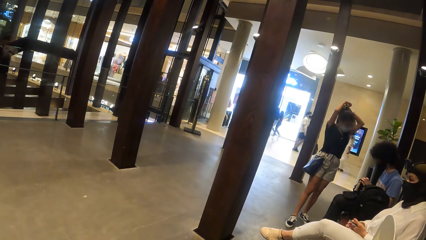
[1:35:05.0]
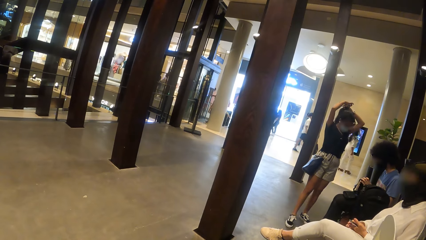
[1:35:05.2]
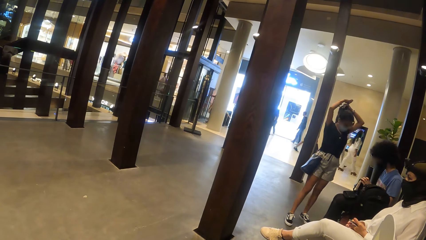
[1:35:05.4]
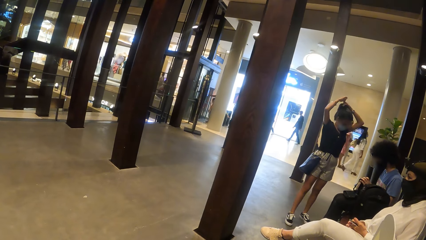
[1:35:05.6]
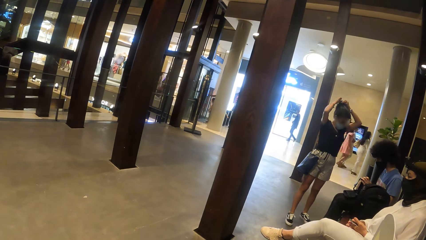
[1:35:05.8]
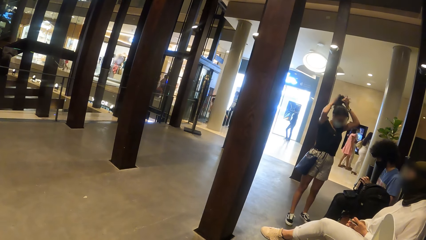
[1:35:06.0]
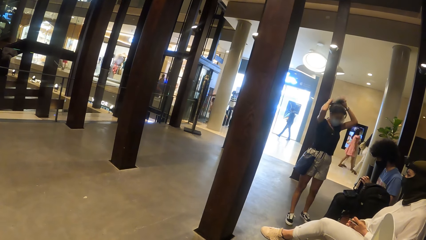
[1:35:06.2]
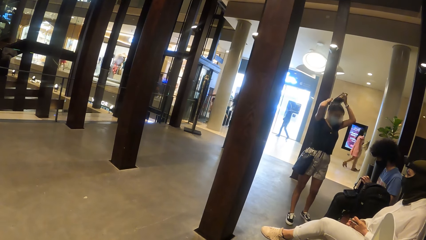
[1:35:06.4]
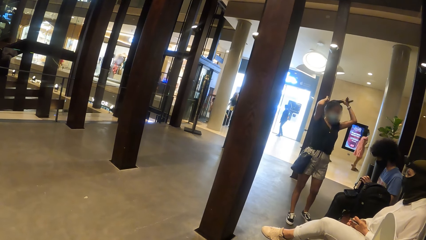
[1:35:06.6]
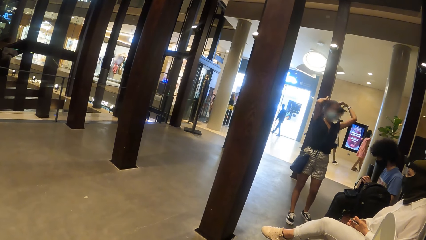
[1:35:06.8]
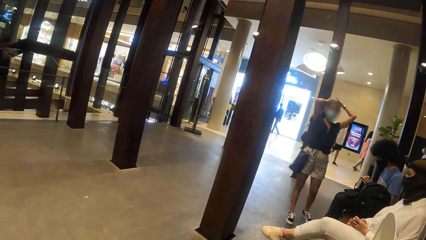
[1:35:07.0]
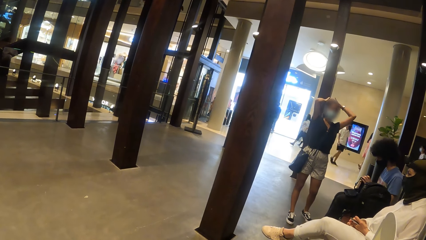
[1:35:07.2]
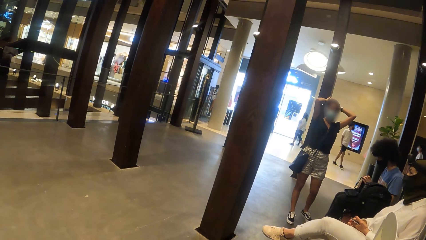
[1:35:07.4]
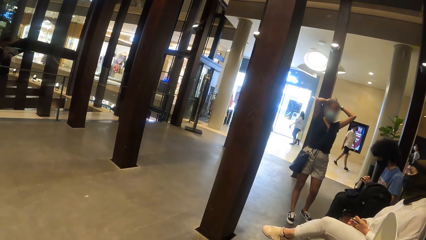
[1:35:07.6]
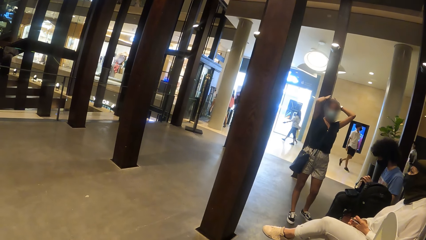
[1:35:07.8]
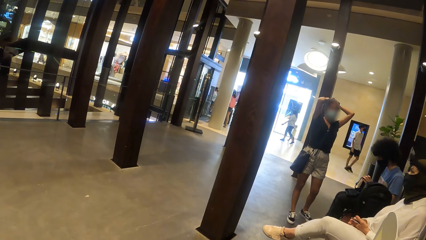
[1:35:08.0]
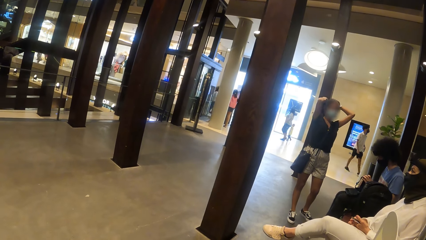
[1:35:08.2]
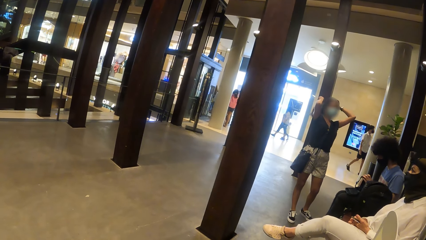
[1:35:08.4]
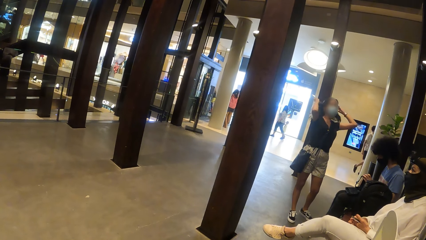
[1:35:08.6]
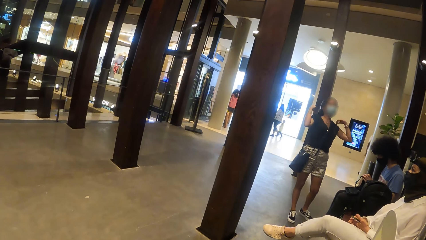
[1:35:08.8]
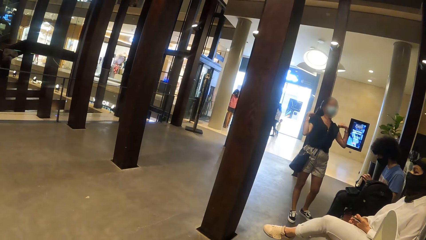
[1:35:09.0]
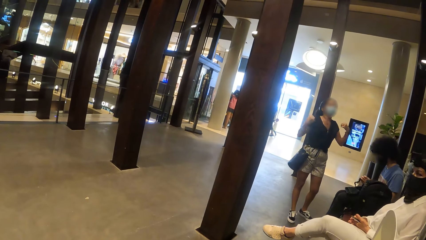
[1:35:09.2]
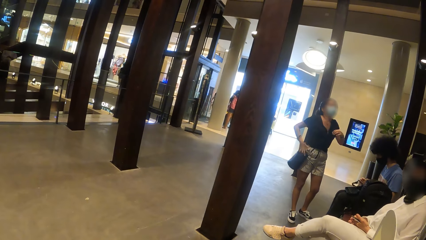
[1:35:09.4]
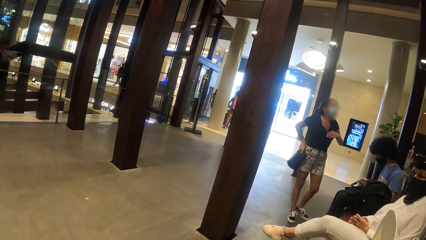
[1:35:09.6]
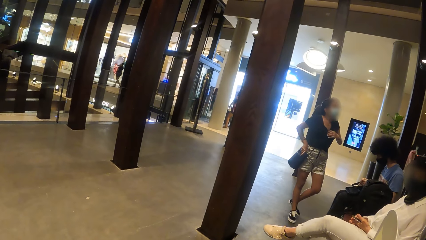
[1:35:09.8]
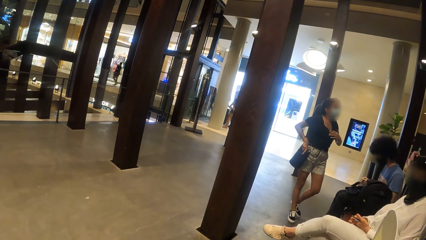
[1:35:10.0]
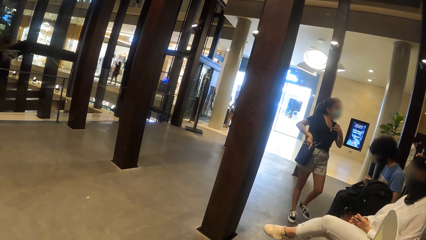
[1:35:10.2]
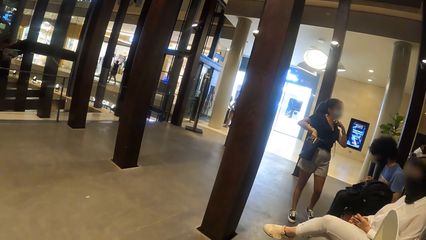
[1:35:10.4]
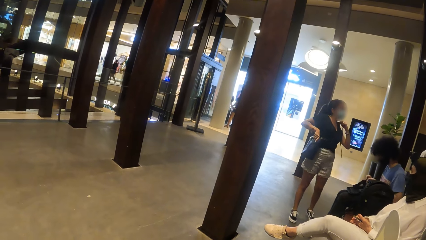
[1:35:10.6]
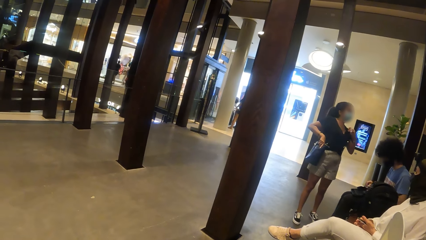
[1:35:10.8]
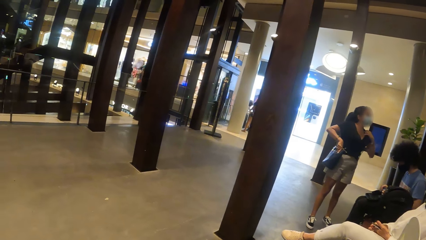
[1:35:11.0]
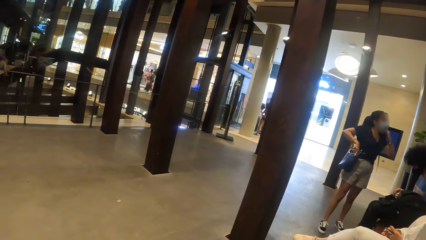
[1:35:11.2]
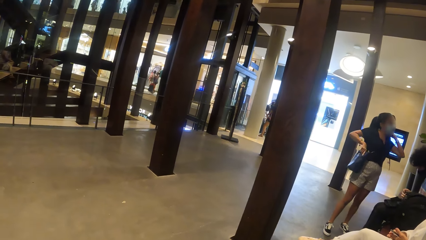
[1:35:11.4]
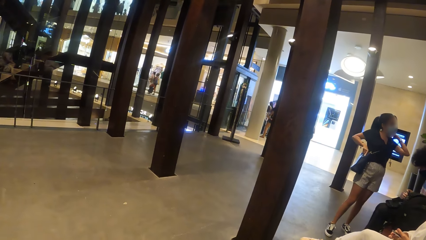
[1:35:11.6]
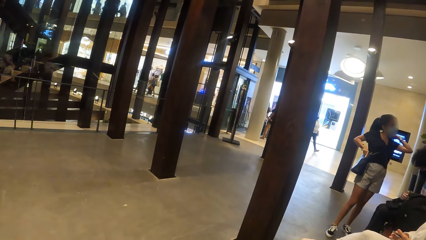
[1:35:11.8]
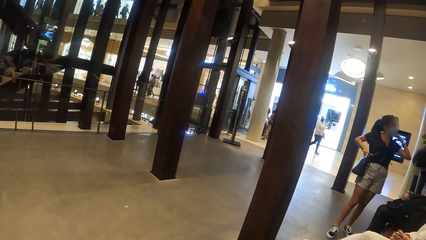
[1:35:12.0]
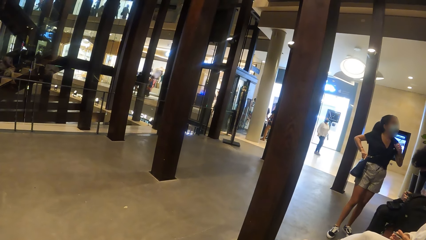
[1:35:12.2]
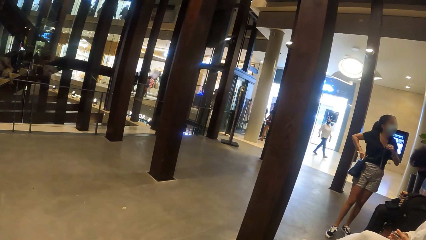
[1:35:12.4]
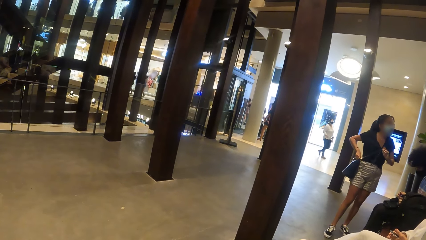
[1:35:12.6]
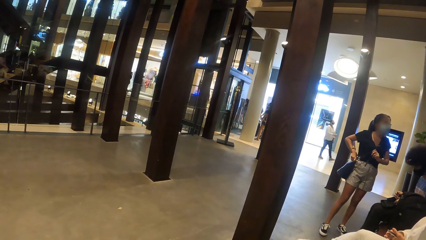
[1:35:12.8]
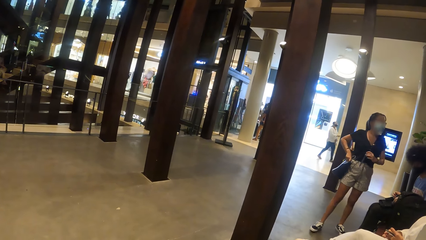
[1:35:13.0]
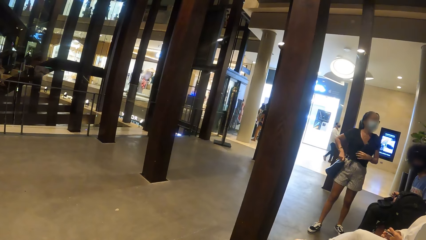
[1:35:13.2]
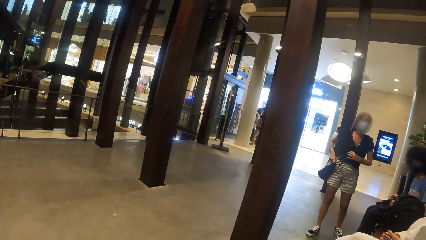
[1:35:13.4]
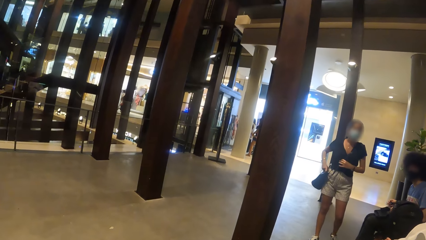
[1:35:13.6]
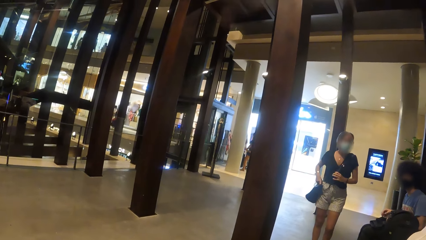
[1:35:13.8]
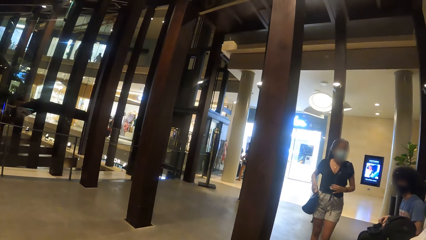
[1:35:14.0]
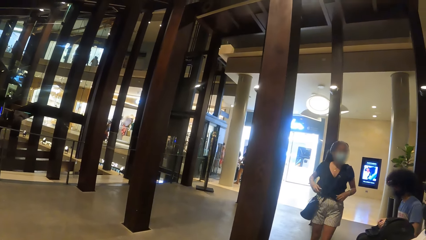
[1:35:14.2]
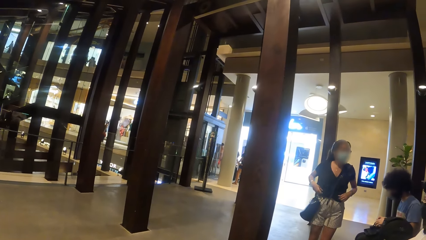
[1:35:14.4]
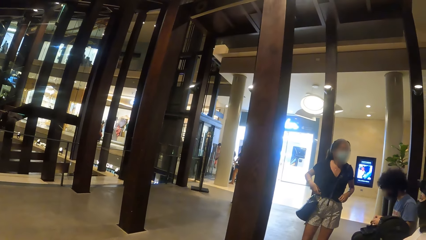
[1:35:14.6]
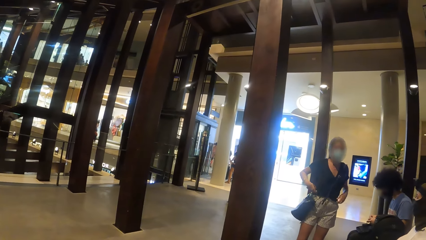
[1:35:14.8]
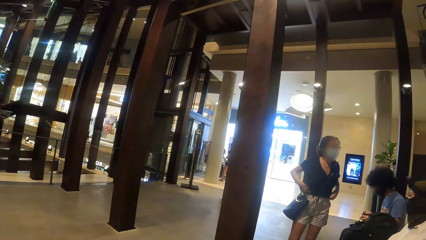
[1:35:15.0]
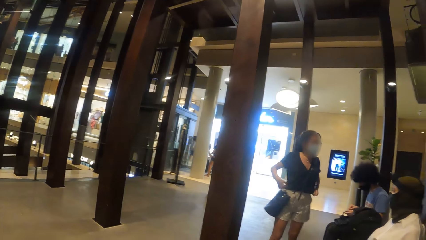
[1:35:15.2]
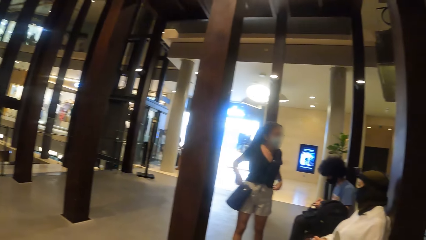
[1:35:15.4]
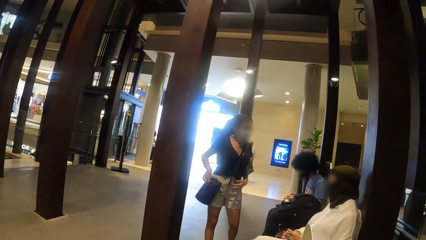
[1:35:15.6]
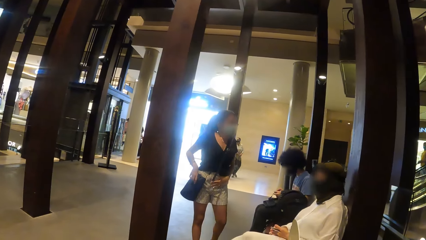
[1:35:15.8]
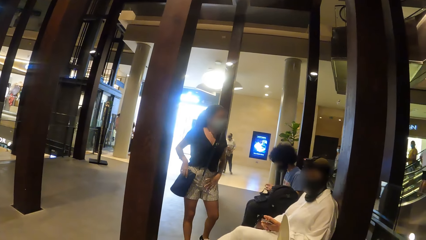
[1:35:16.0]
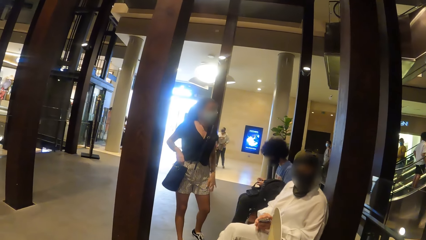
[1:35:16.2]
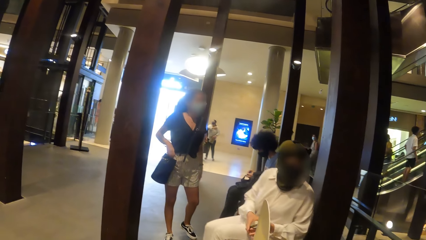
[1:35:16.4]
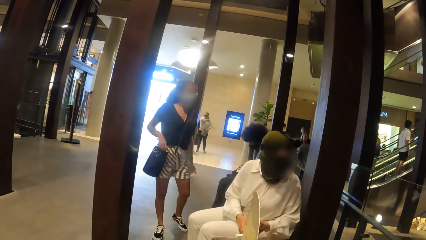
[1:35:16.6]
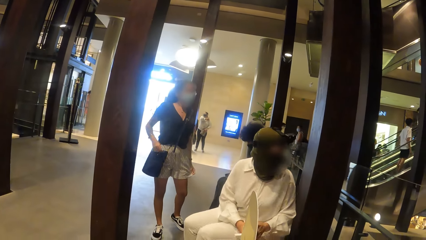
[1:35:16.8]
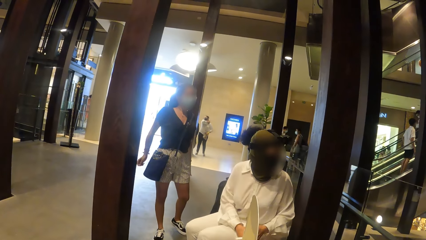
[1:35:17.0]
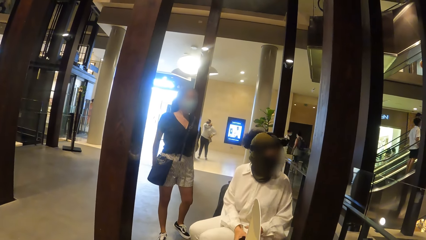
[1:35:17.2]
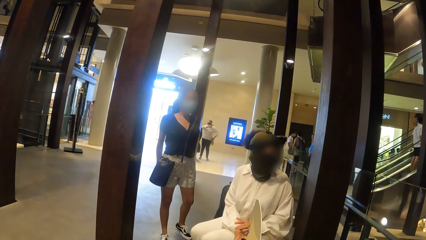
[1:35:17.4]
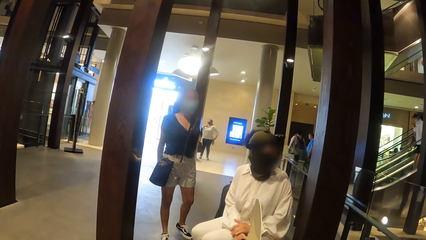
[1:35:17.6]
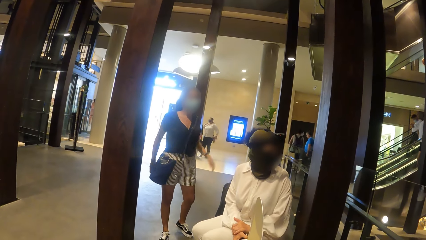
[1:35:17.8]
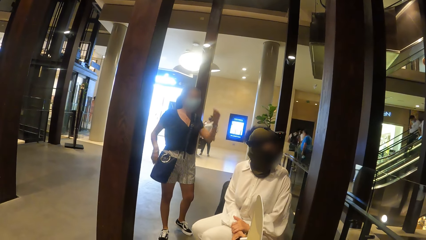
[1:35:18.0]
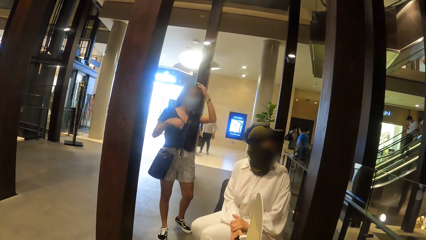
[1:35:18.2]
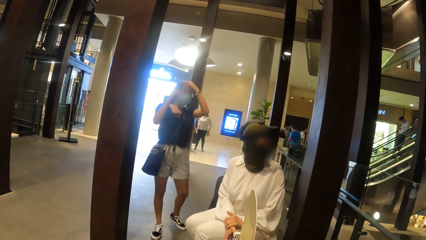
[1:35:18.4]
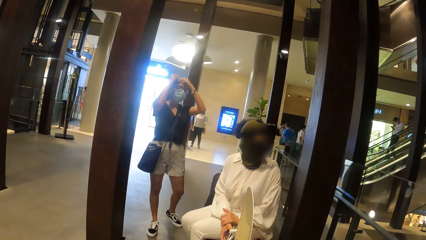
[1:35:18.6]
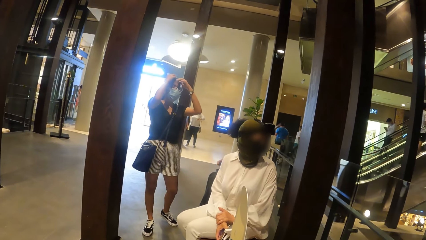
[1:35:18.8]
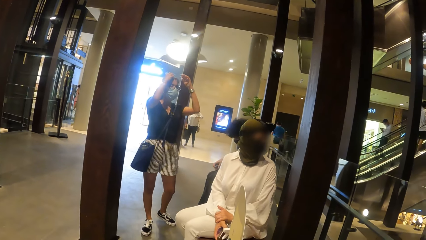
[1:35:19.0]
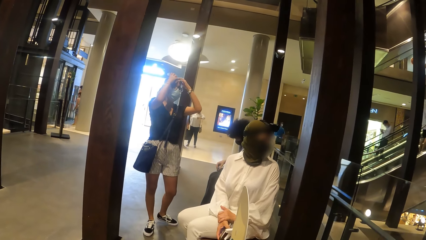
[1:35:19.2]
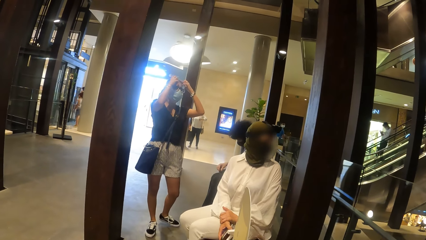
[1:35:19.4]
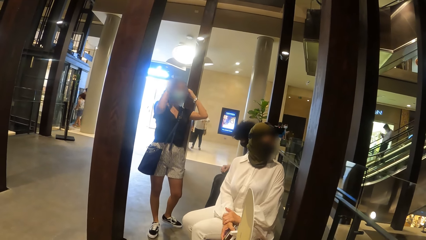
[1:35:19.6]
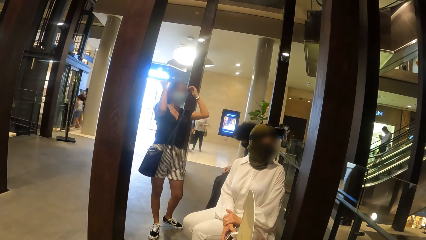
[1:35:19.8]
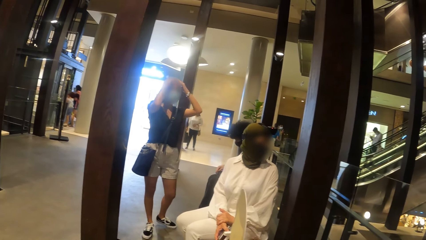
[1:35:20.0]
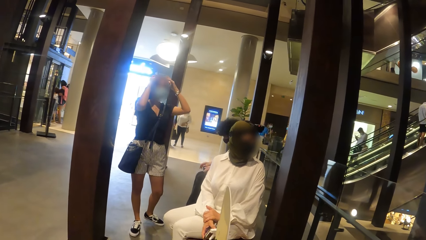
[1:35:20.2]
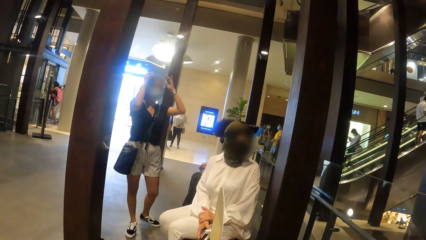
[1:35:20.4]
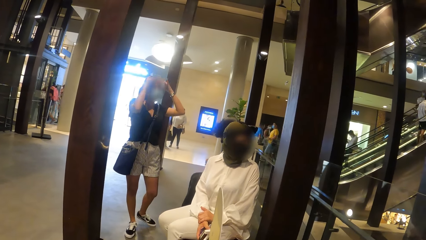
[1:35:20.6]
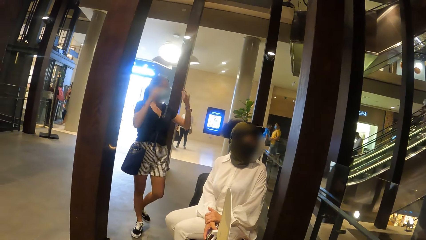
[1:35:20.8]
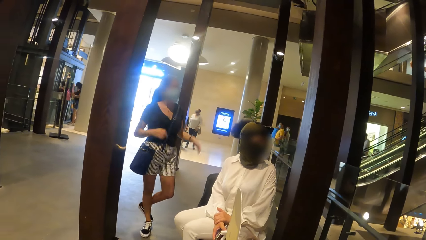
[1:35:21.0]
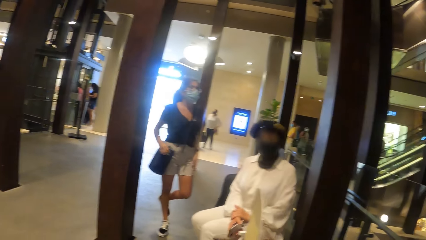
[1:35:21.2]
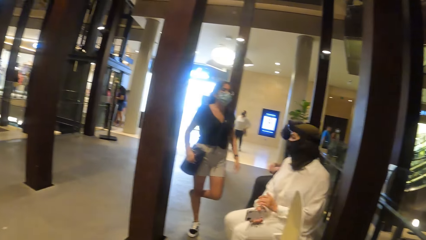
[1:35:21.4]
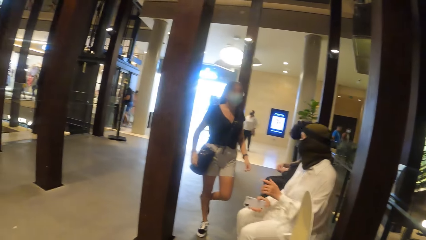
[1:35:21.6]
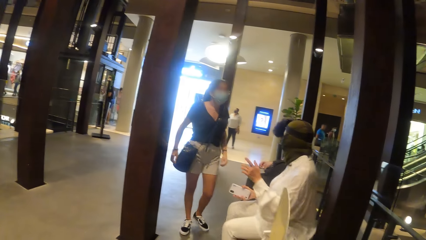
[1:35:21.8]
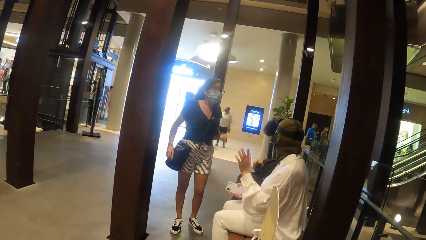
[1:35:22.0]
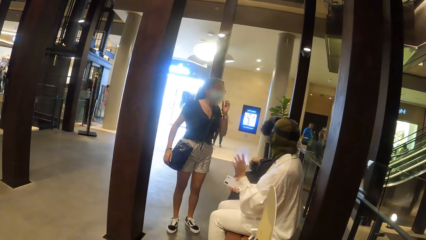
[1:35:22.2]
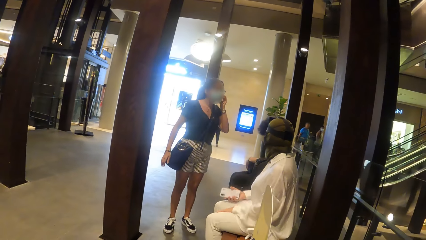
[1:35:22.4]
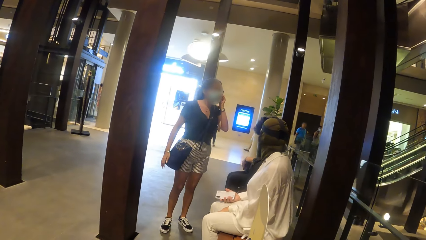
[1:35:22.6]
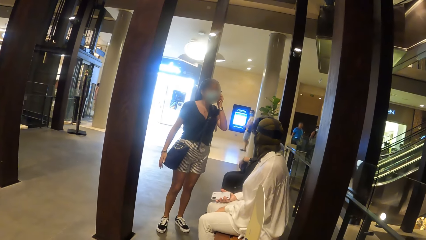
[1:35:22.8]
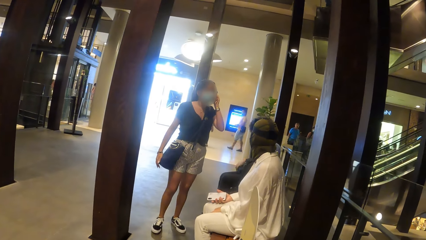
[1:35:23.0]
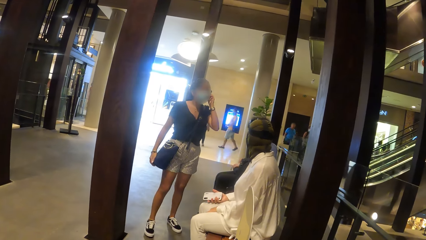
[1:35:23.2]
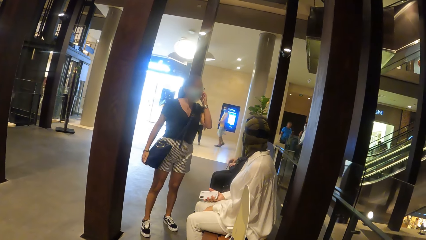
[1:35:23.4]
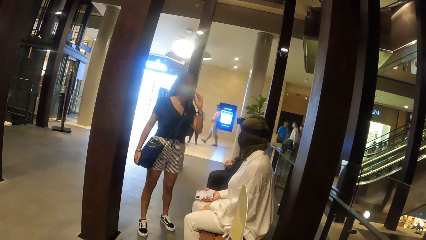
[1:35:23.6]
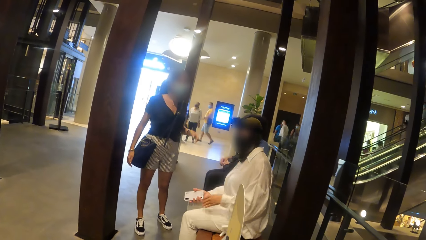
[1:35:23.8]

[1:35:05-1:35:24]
A woman adjusts the bag with both hands. The woman adjusts her cloth with both hands and interacts with another woman. The first woman adjusts her hair with both hands. A man closes the camera case with both hands. The other woman holds the phone with her right hand and interacts with the first woman and the man. The first woman holds a face mask on her face with her left hand.
